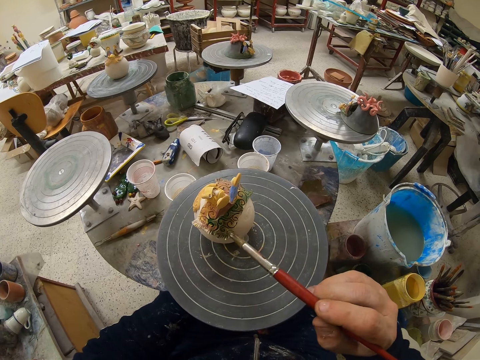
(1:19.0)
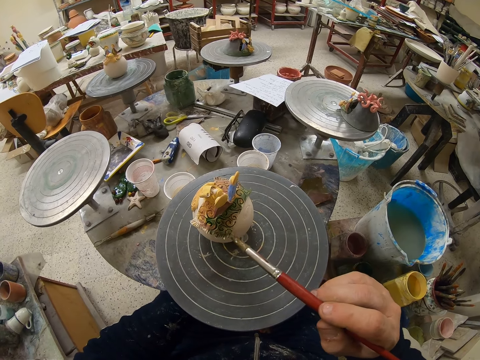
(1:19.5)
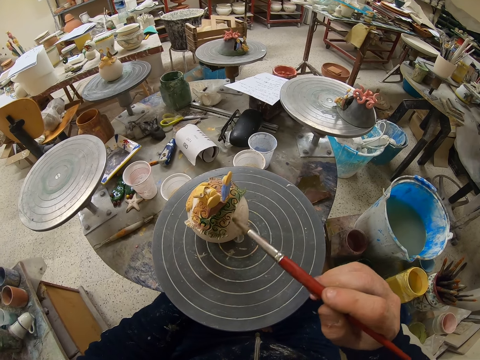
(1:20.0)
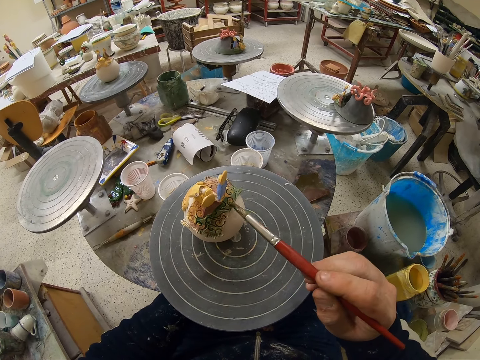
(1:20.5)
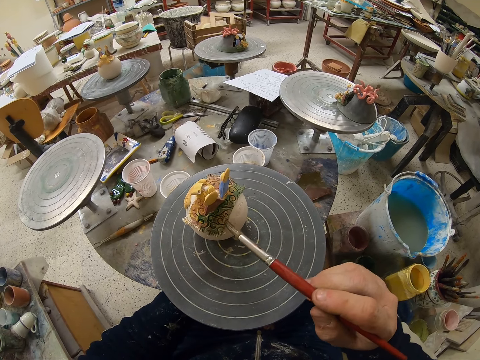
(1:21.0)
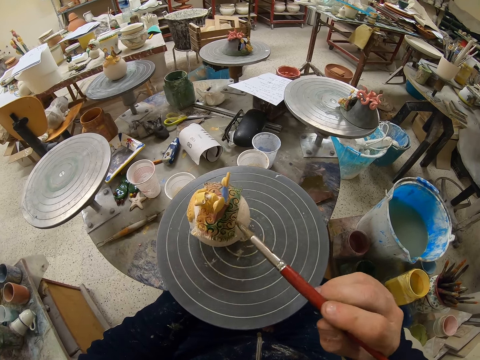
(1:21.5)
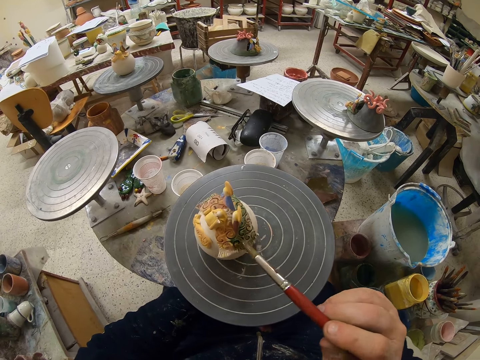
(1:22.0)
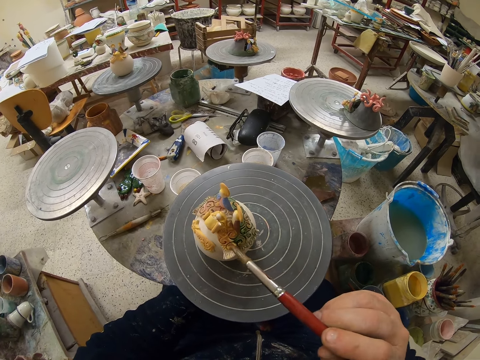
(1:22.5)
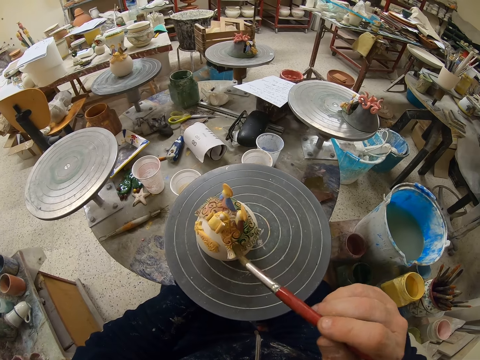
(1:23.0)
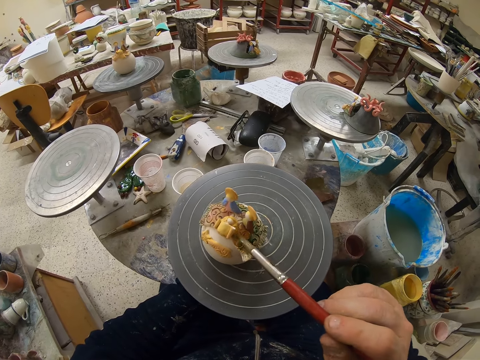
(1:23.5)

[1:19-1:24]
The camera wearer rotates the table. They paint a figurine with the paint brush.

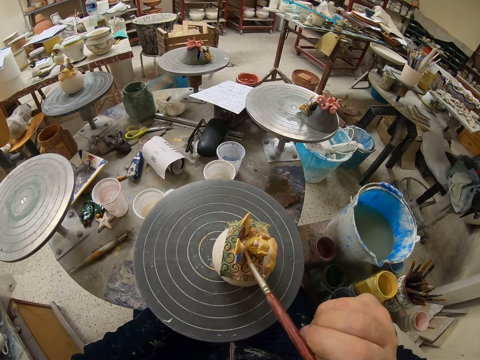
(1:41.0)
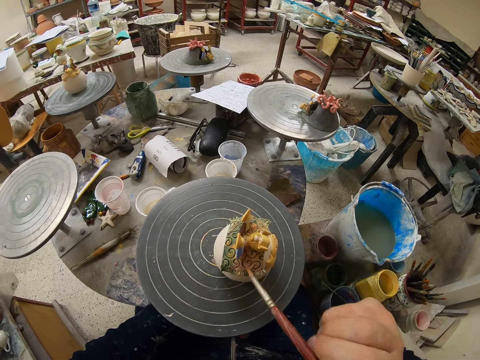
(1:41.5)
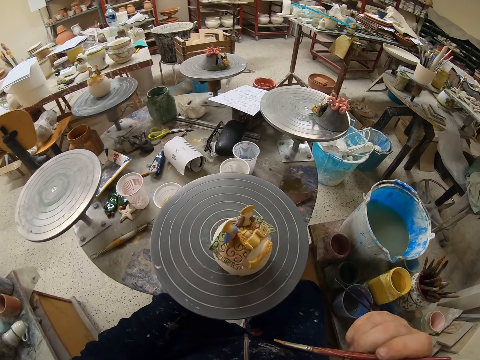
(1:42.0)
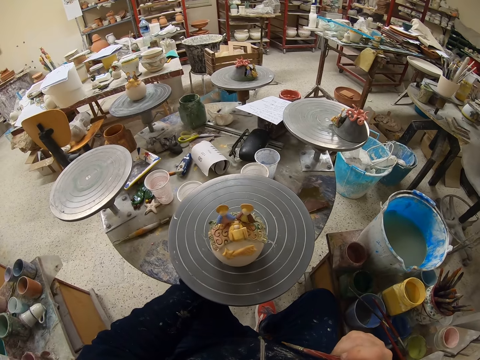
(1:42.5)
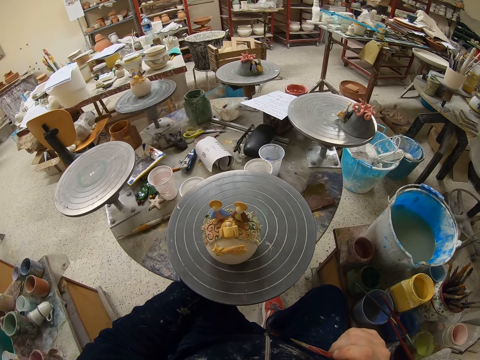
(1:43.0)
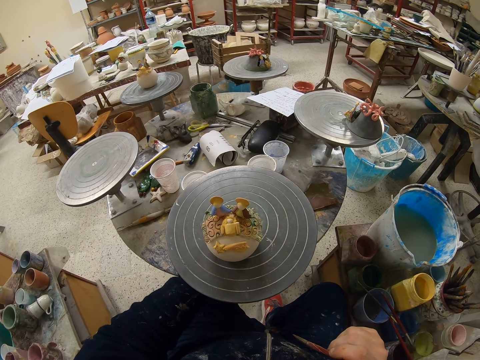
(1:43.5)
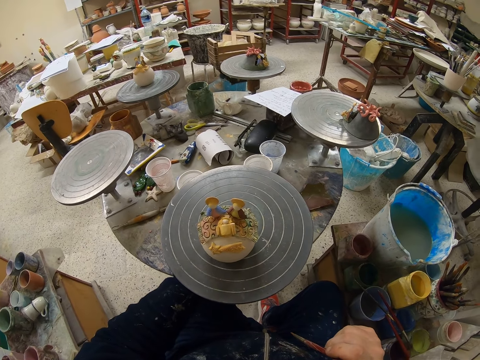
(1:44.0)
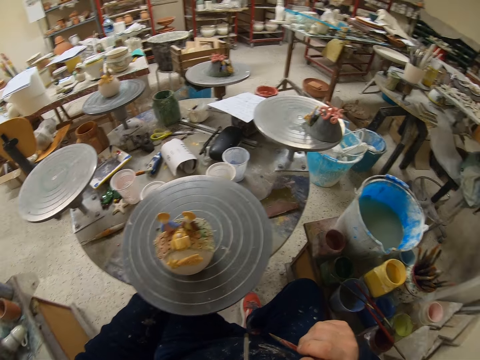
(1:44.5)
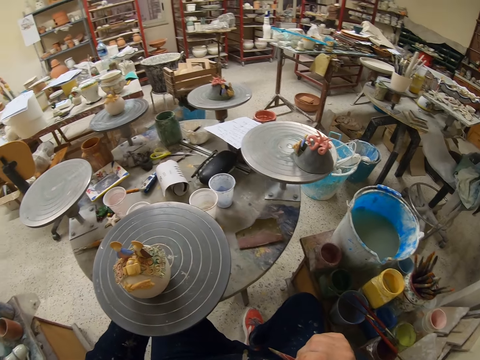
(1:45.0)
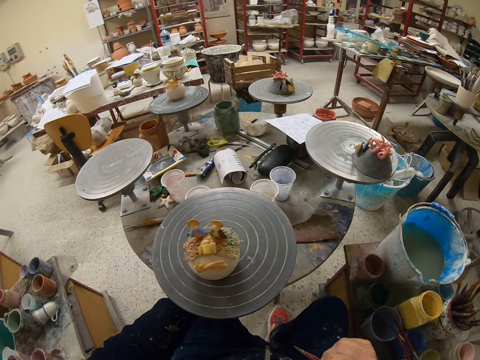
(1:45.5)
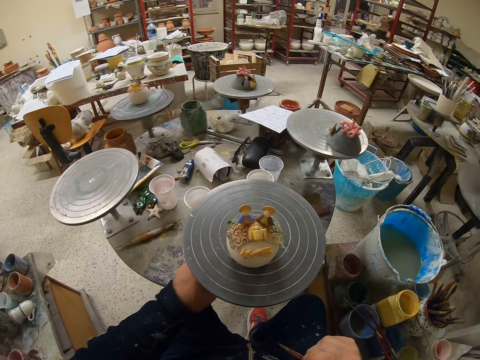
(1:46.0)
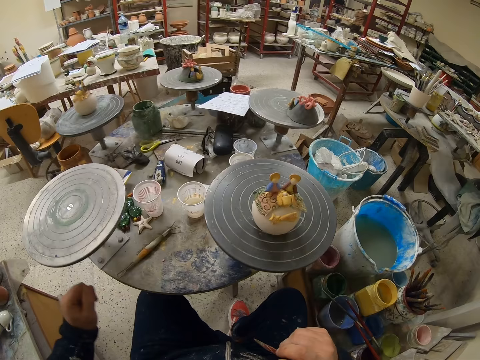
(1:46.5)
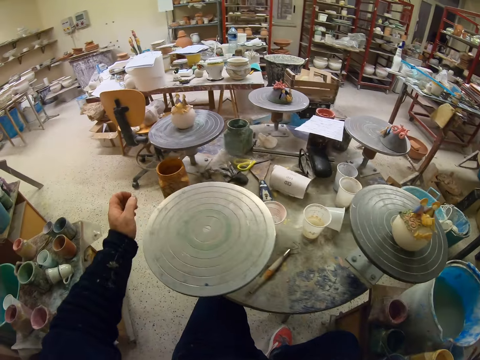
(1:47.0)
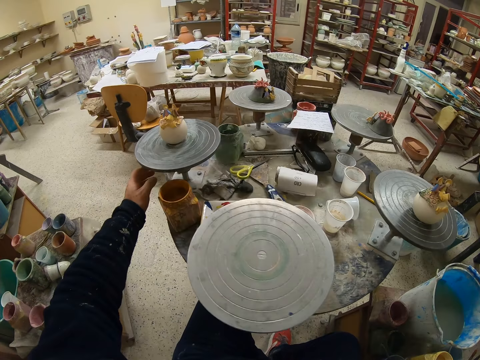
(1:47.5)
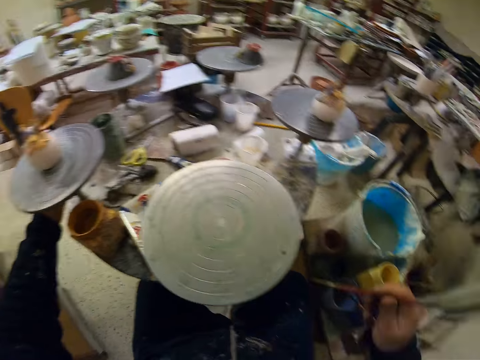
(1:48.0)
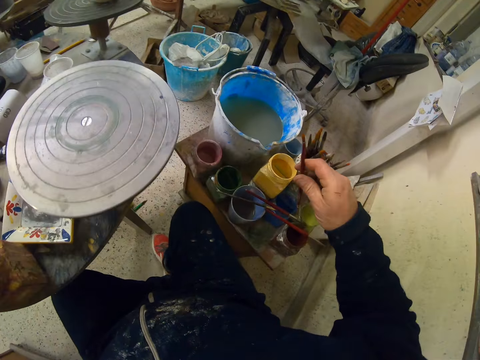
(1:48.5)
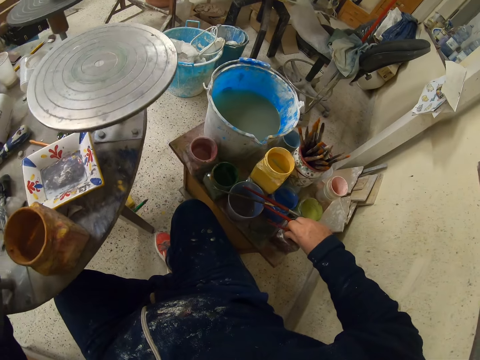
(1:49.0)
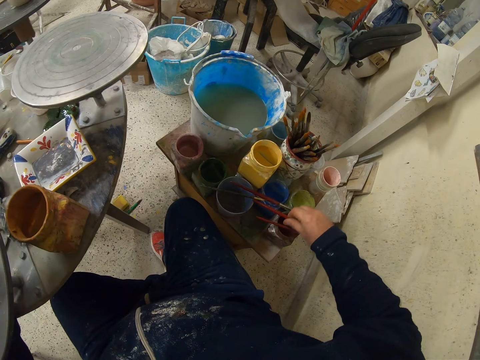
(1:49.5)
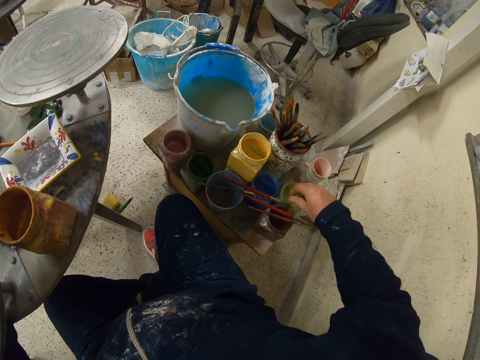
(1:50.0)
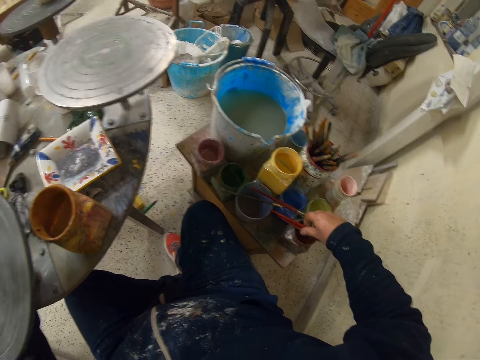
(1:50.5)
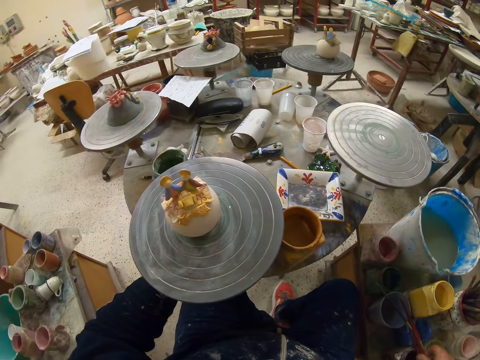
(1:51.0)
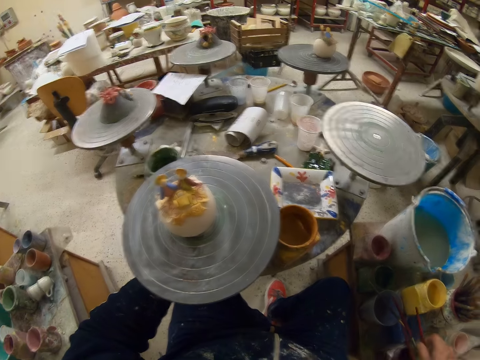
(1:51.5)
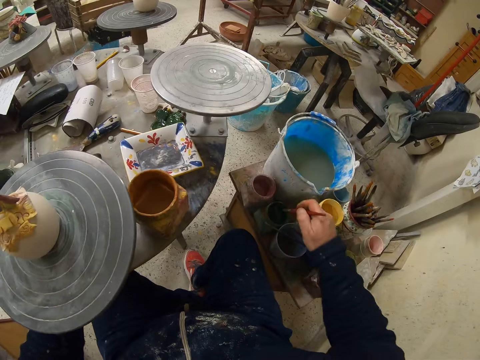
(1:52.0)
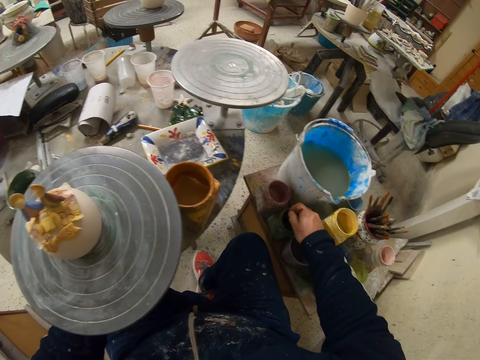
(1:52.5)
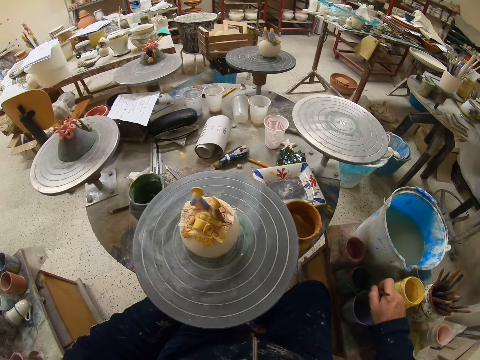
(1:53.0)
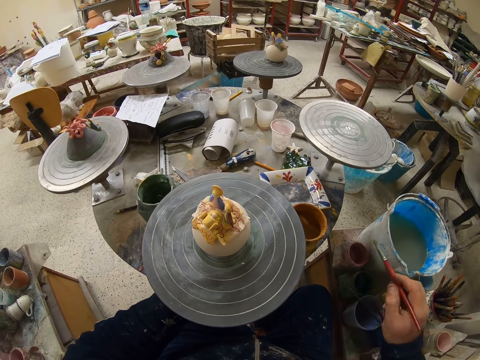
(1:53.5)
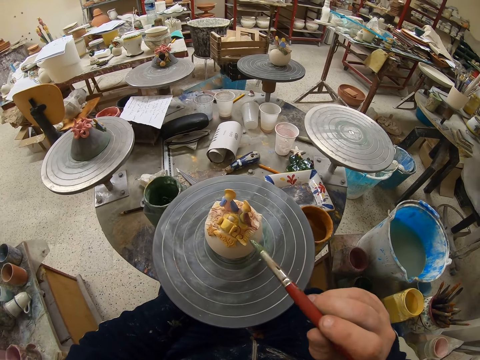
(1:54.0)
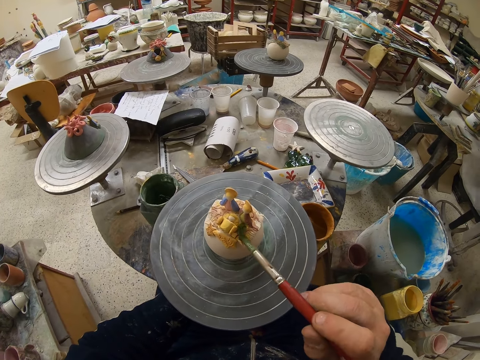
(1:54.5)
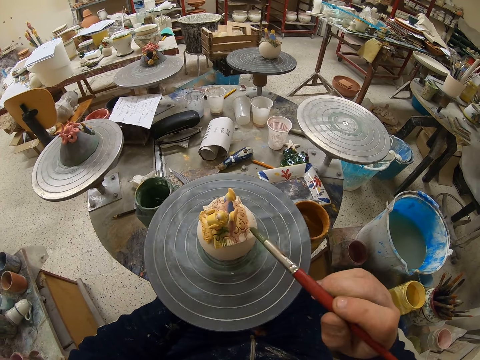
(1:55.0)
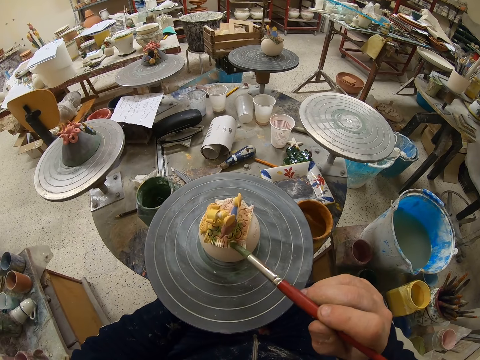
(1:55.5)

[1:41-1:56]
The camera wearer stares at the figurine. They rotate the table. They place a paint brush on the paint container. They lift the paint brush from the paint container. They dip the paint brush in paint. They roll the metal. They reduce paint from the paint brush. They paint the figurine with the paint brush.

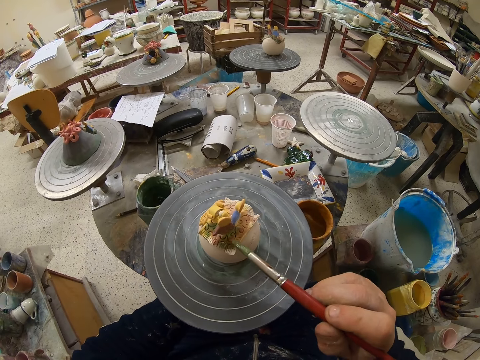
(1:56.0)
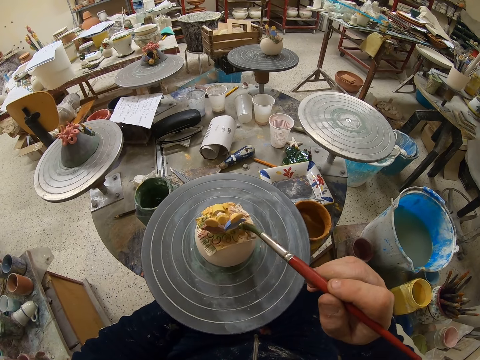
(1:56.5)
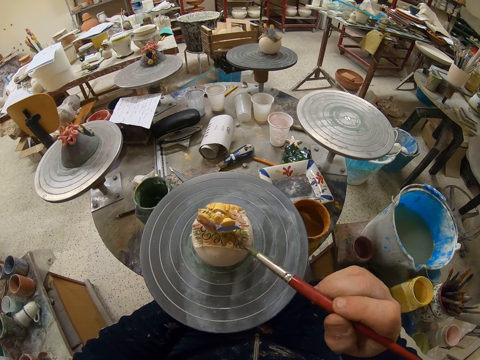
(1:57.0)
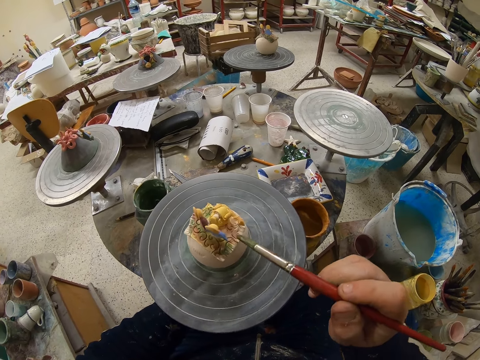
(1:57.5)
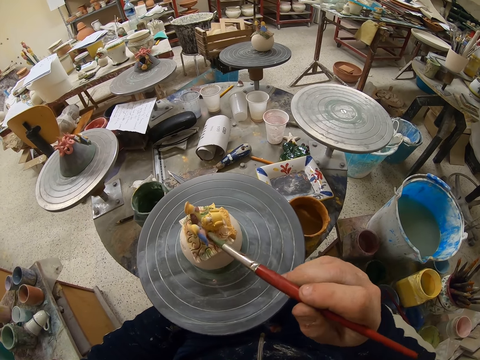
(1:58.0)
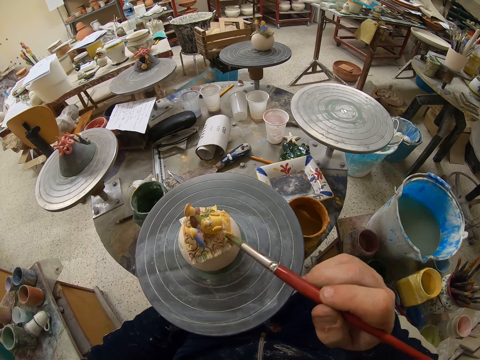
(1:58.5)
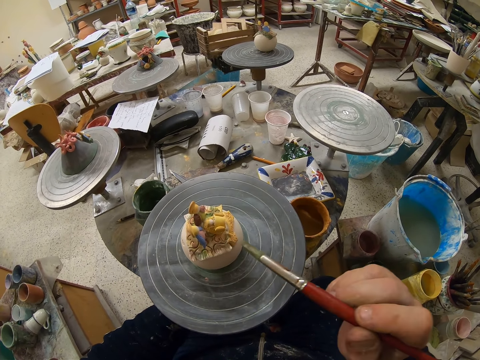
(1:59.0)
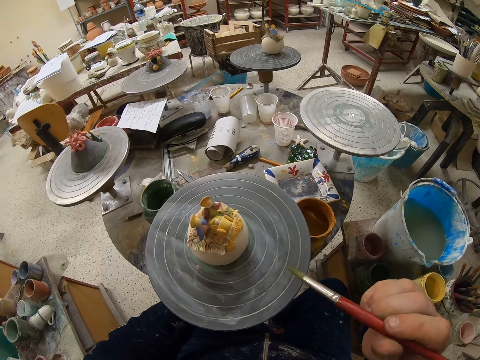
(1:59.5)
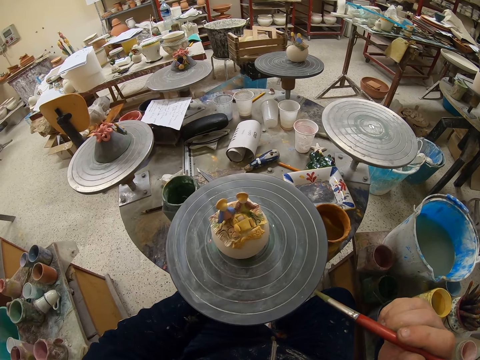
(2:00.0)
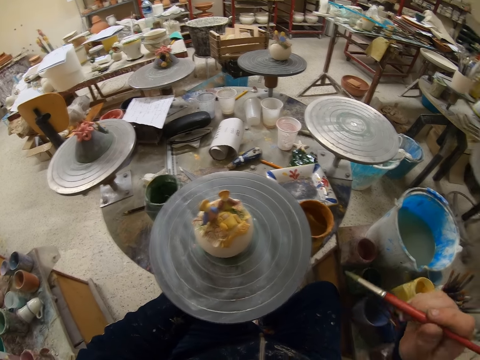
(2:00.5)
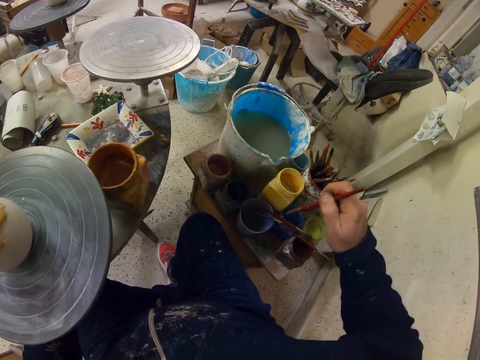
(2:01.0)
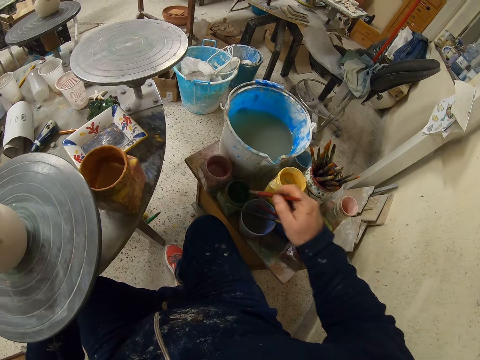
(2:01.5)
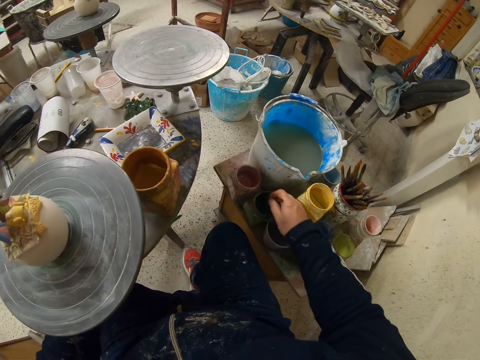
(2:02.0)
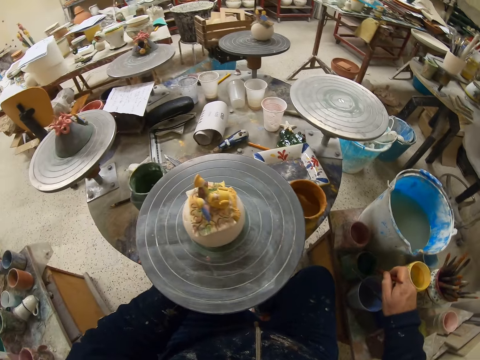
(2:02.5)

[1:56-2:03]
The camera wearer rotates a table. They dip a paint brush in paint. They paint a figurine with the paint brush.
